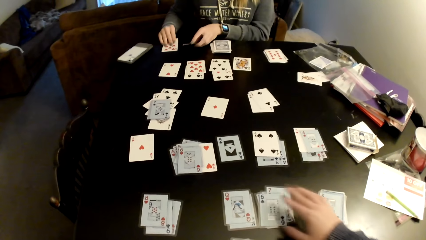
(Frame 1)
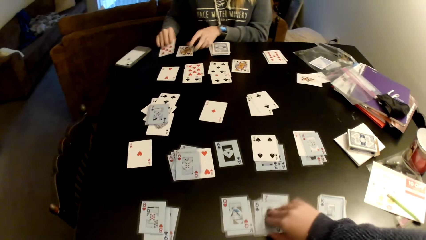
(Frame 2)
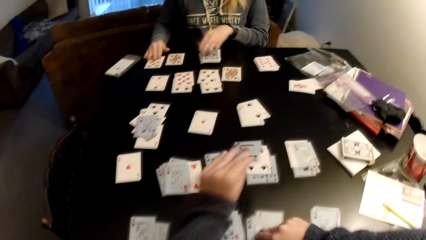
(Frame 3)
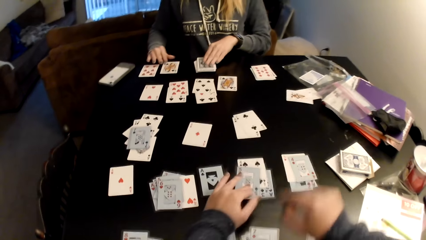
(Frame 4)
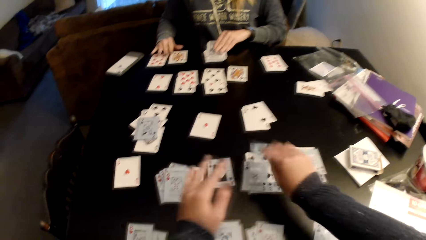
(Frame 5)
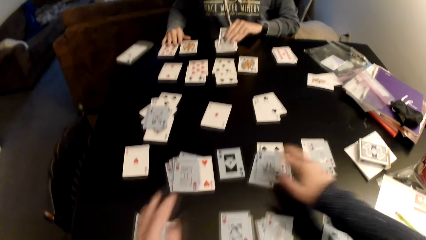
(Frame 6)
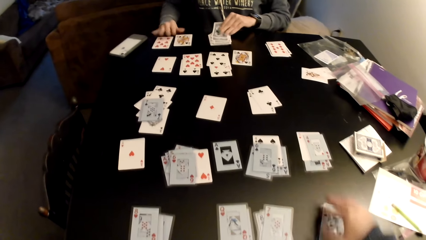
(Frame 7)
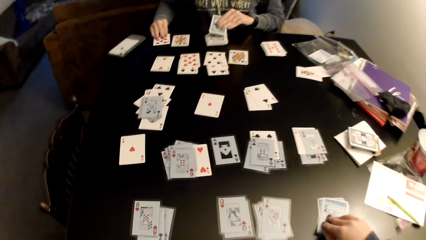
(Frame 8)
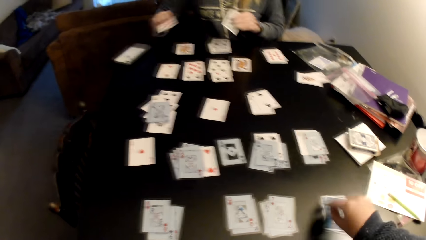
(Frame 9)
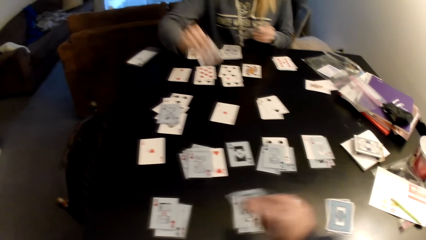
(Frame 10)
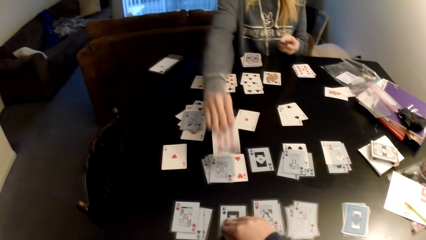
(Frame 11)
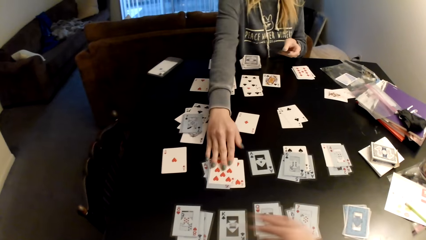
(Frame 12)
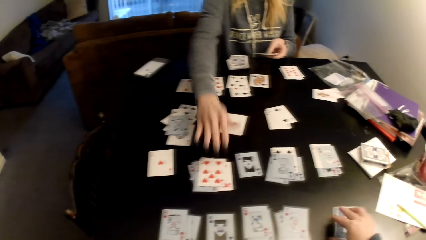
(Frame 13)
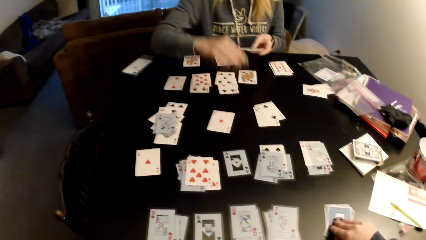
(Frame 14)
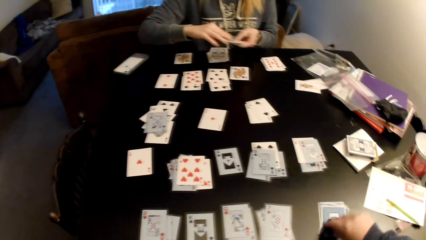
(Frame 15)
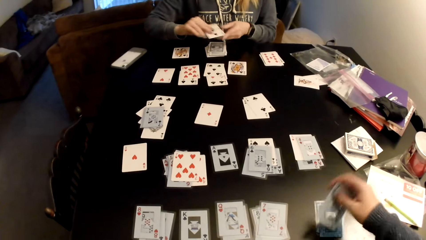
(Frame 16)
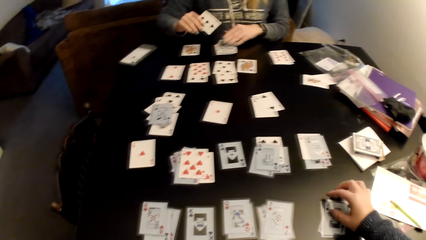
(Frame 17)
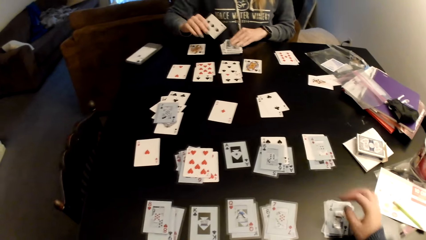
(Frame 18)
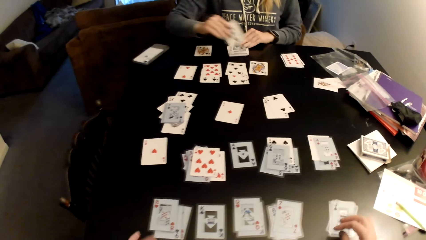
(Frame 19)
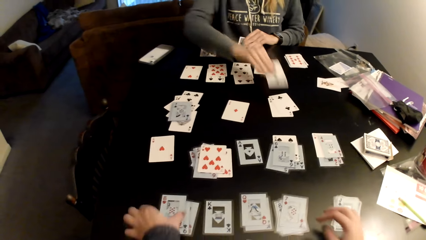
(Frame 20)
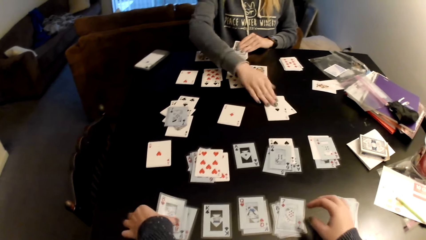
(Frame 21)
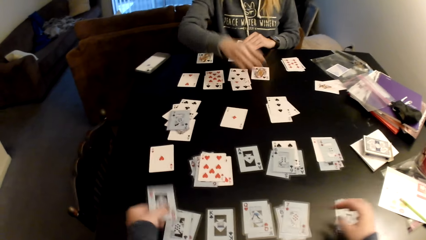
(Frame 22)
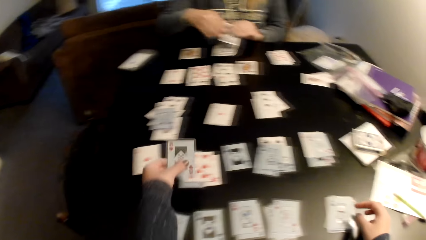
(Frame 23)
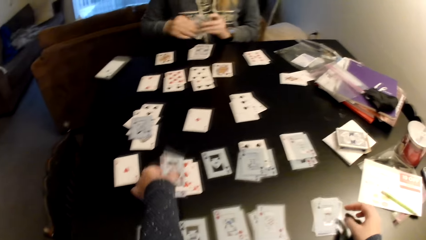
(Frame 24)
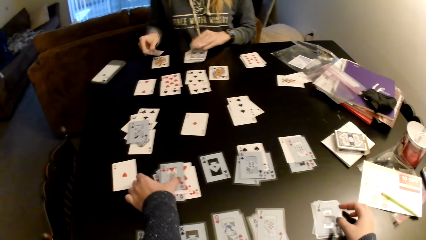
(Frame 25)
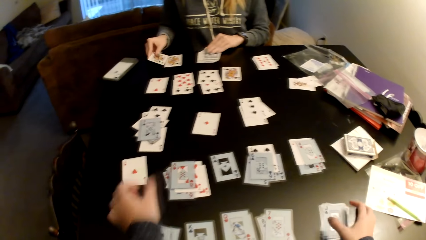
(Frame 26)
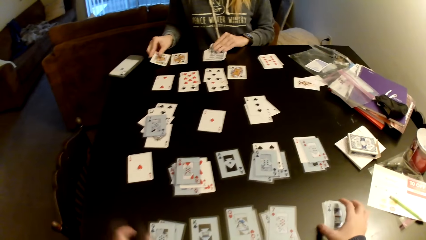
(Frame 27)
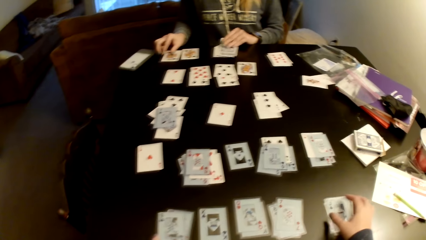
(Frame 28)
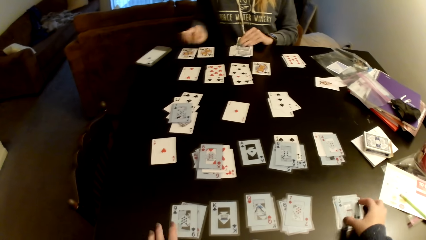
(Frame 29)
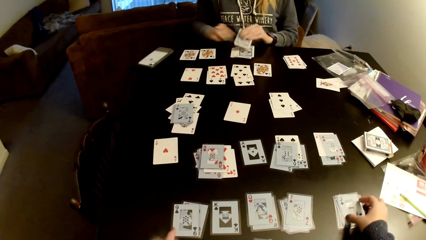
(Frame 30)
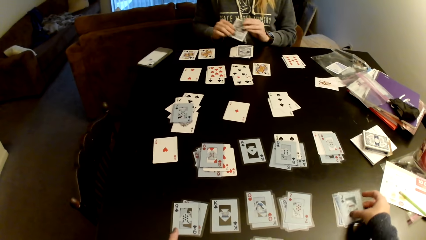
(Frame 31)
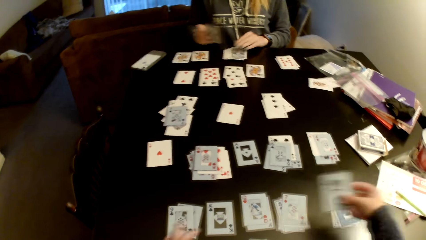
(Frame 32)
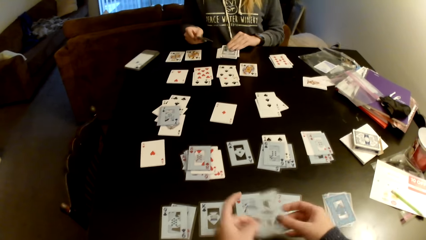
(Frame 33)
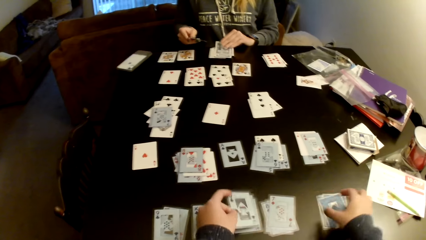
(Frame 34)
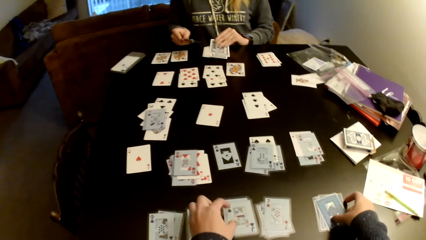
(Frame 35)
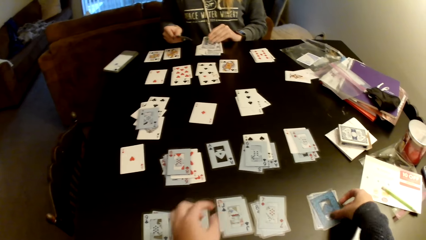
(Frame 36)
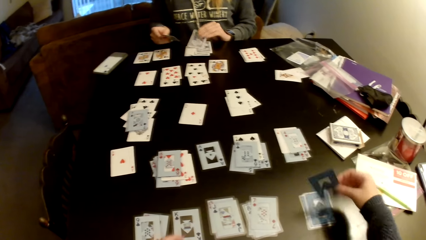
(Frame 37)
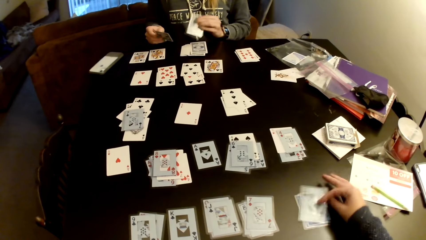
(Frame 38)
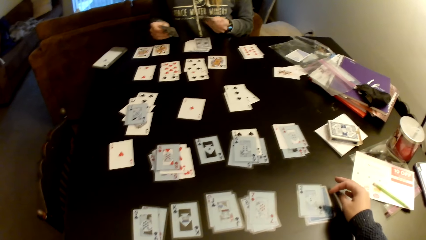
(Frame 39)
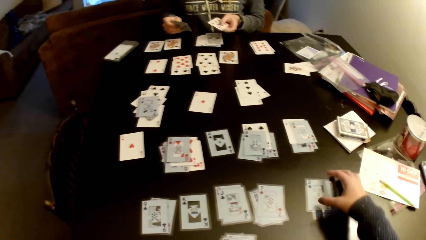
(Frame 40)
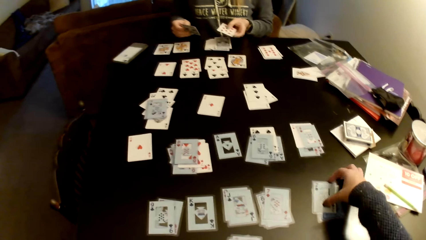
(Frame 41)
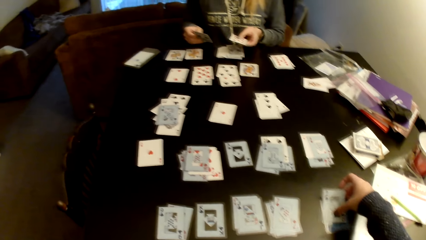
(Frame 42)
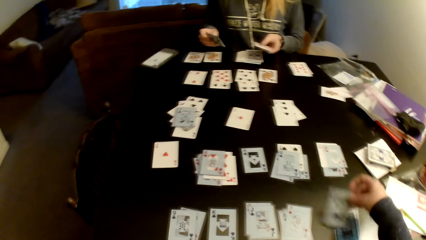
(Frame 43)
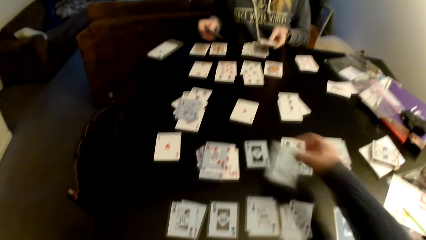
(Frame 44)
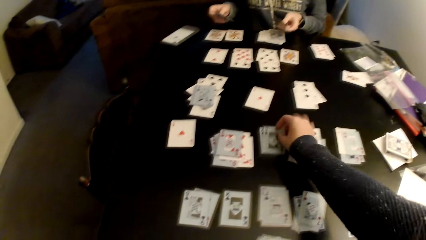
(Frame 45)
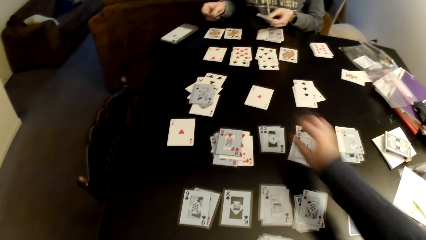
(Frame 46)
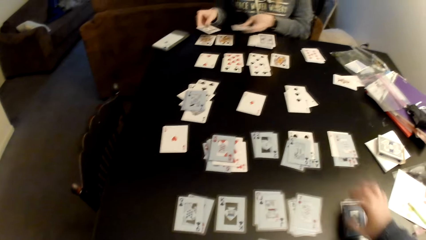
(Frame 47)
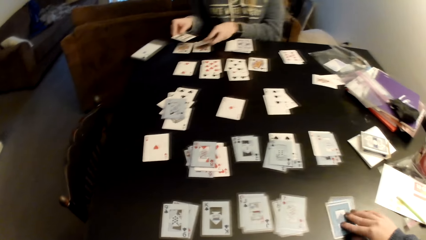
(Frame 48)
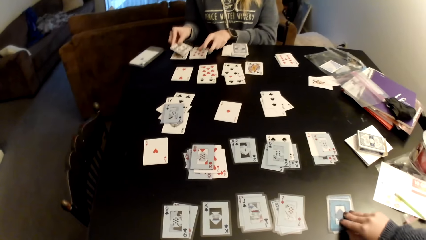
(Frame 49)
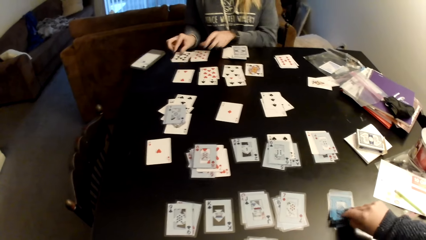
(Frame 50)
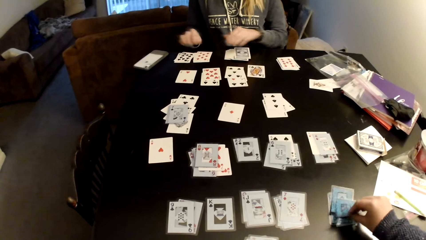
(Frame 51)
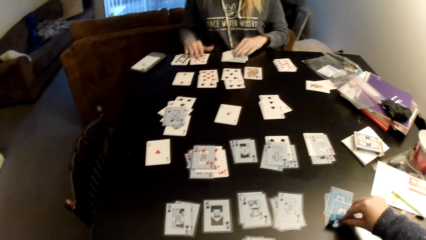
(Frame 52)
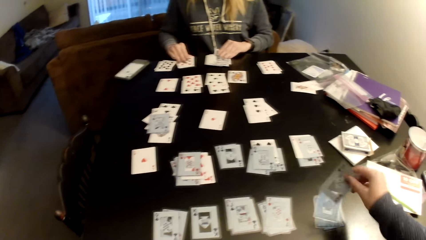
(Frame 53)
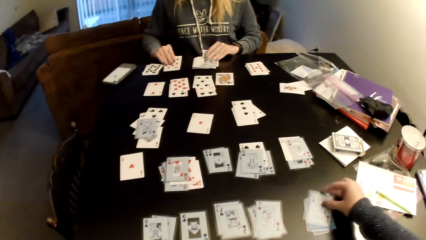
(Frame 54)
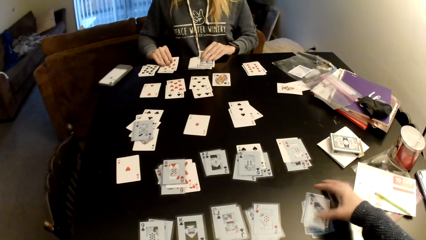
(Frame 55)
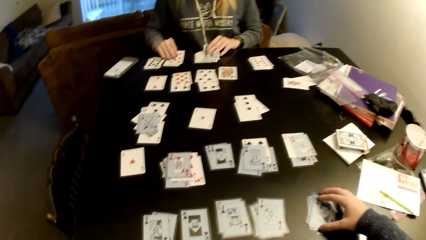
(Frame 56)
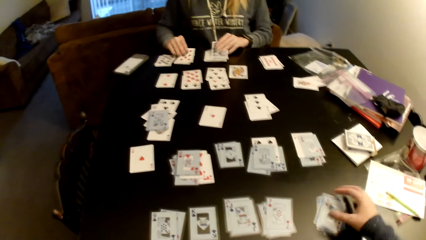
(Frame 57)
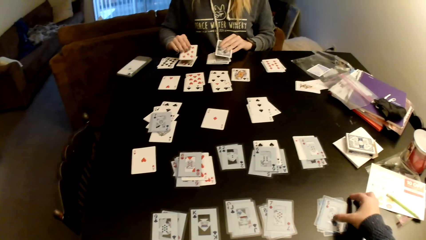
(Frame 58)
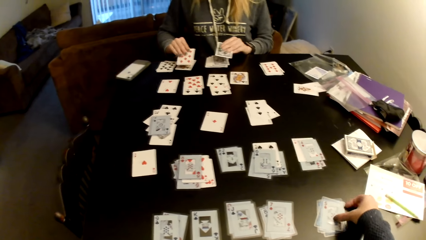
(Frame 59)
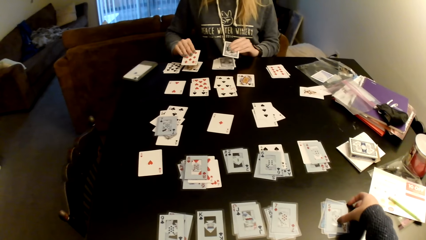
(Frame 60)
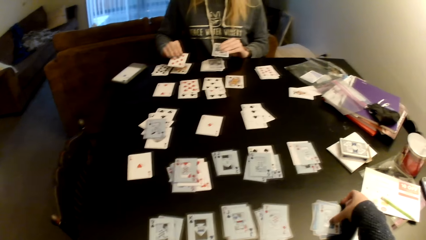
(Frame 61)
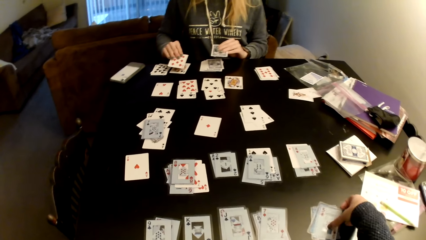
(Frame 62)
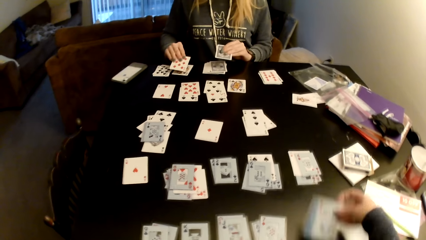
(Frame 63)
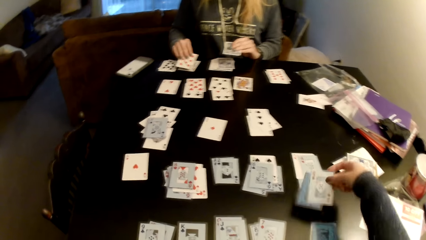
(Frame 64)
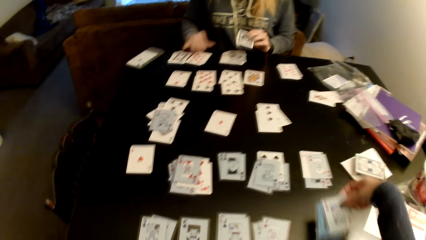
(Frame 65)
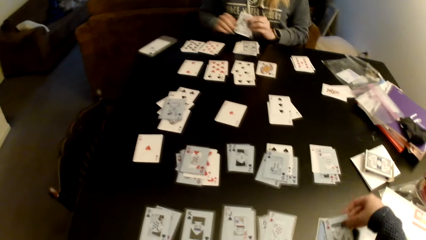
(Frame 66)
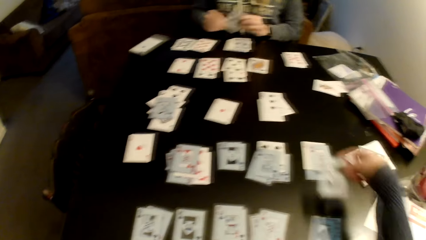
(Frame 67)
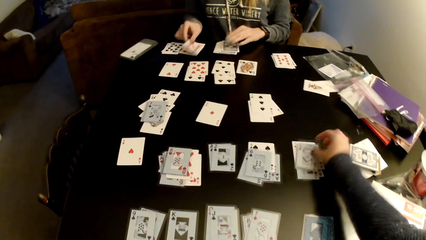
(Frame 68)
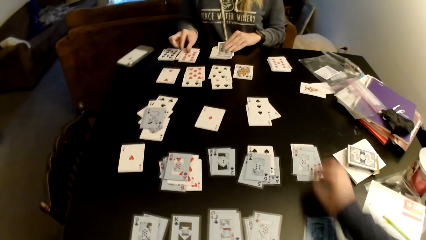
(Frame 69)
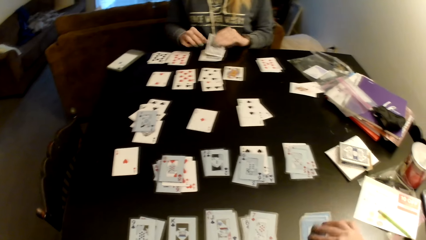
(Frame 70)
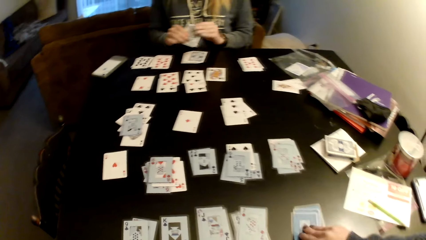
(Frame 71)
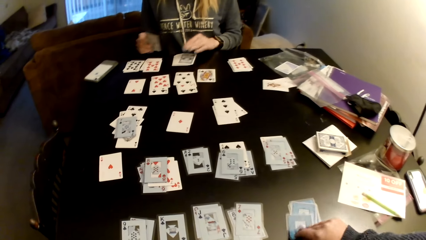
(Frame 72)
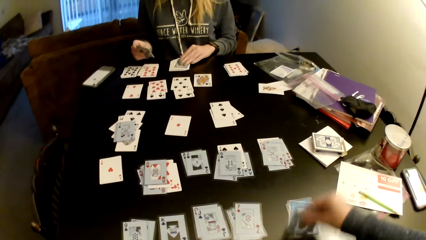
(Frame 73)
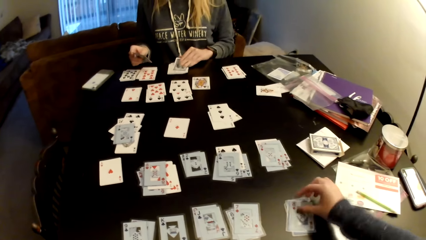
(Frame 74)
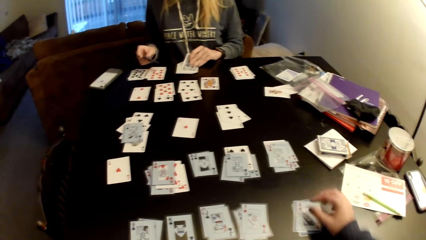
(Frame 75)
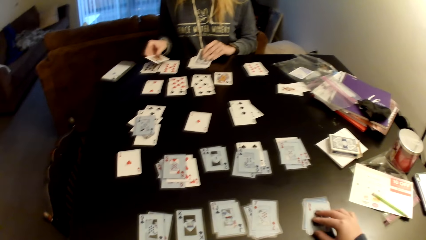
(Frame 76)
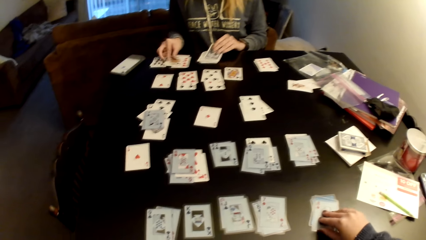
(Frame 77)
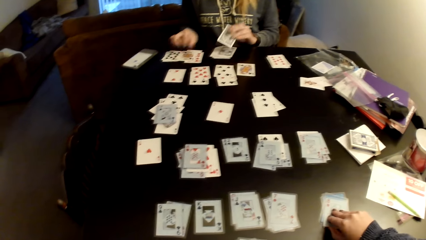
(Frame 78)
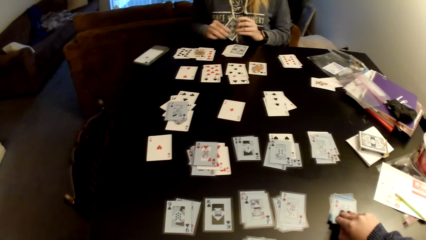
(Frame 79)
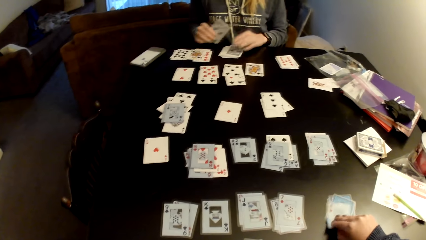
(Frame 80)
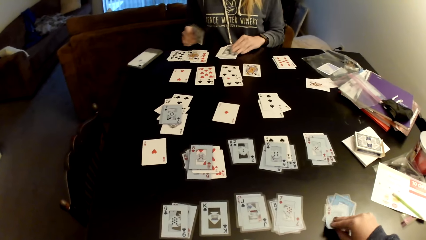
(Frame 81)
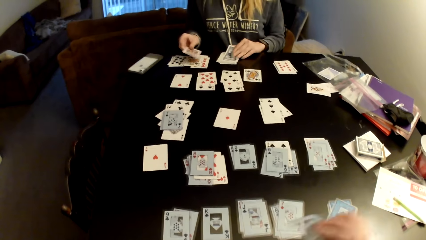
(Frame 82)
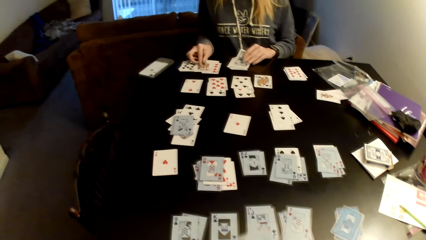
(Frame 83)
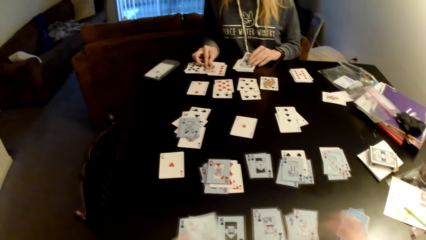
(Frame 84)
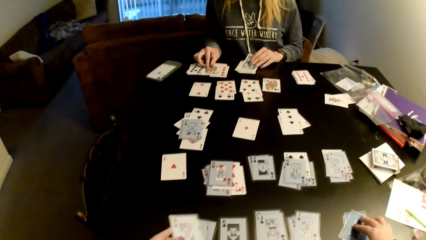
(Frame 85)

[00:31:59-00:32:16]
The camera wearer adjusts cards on a table. A woman picks a card. The camera wearer picks the card and puts the card on cards. They put the card on cards again. The woman picks a card. The woman picks a card again. The camera wearer picks the card. The woman adjusts cards on the table and puts the card on a card. The camera wearer puts the card on the table. The woman switches a card to the other hand. The camera wearer adjusts cards on the table. The woman puts the card on a card. The camera wearer puts the card on a card. The woman picks a card, puts the card on the table and switches a card to the other hand. The camera wearer picks the card and switches a card to the other hand. The woman adjusts cards on the table. The camera wearer puts the card on a card, picks the card, puts the card on a card, picks the card, flips cards on the table and puts the card on a card. The woman puts the card on a card. The woman puts the card on a card again. The camera wearer picks the card. The woman adjusts cards on the table. The camera wearer puts the card on a card, pulls the cards, picks the card and adjusts cards on the table. The woman puts the card on a card. The camera wearer puts the card on a card. The woman picks a card, switches a card to the other hand and picks a card. The camera wearer picks the card. The woman adjusts cards on the table, puts the card on a card and switches a card to the other hand.
